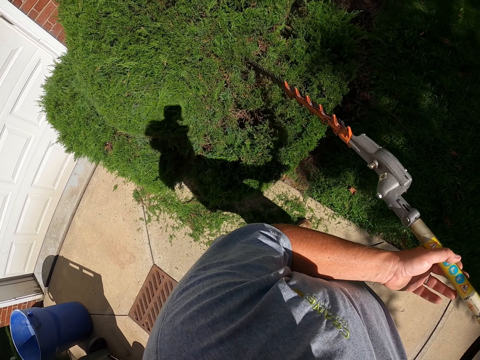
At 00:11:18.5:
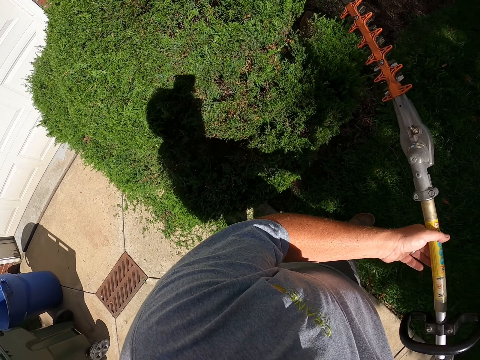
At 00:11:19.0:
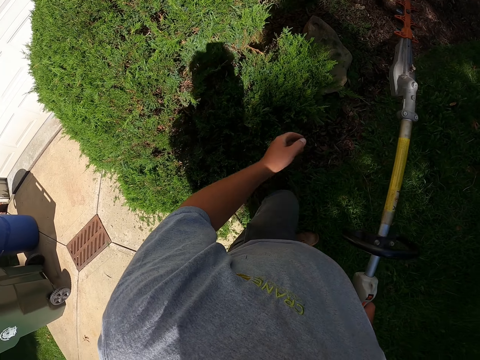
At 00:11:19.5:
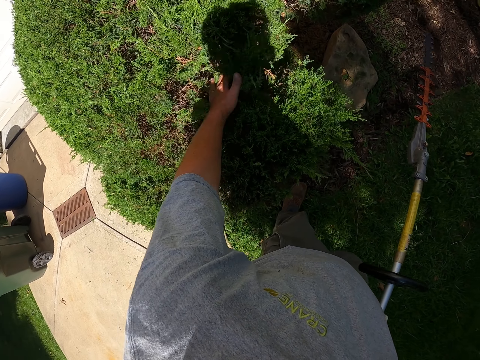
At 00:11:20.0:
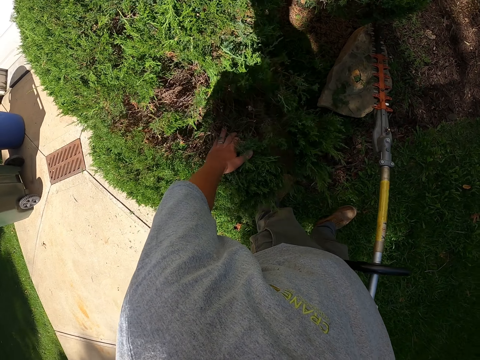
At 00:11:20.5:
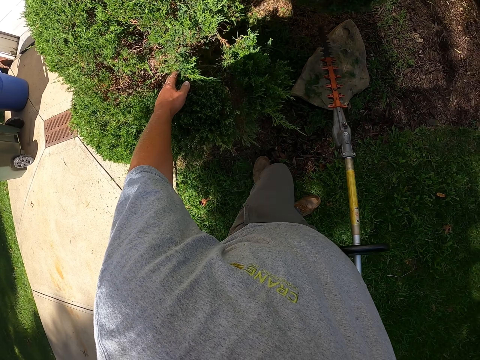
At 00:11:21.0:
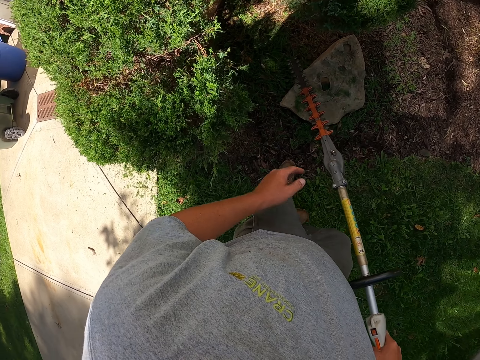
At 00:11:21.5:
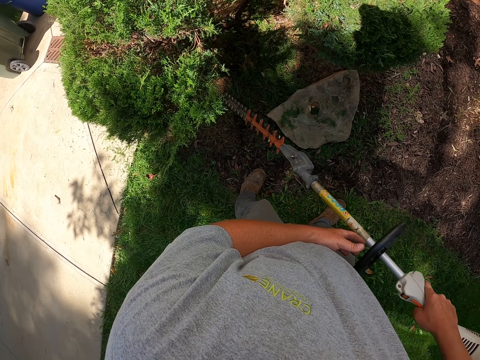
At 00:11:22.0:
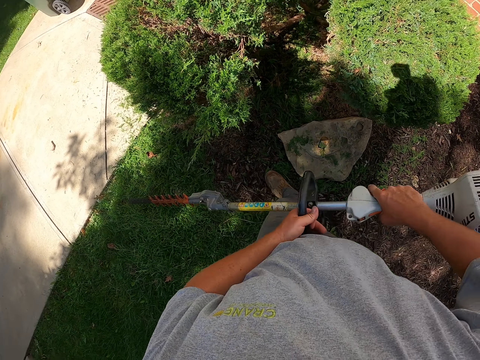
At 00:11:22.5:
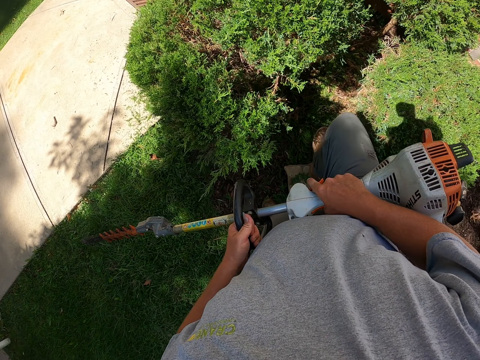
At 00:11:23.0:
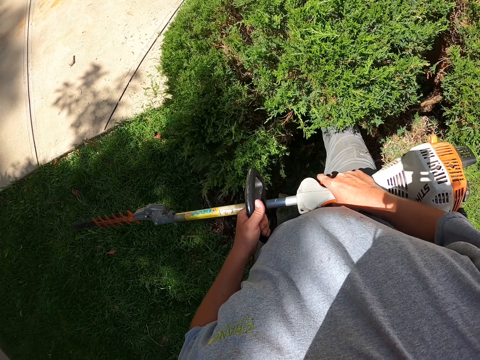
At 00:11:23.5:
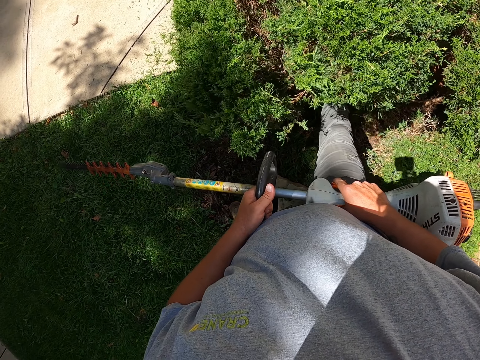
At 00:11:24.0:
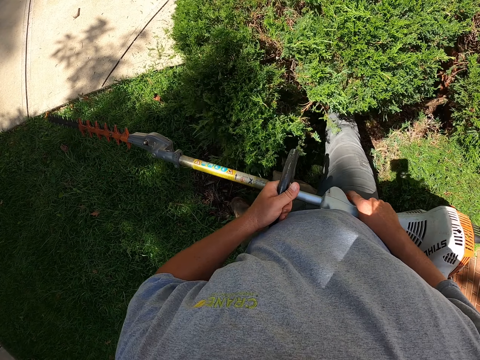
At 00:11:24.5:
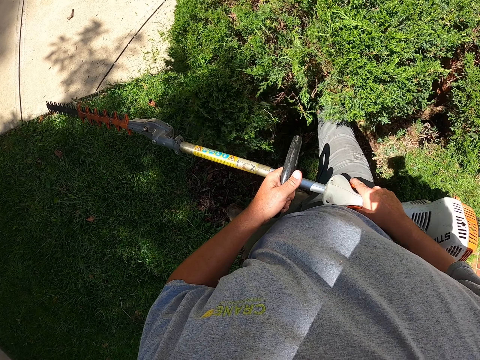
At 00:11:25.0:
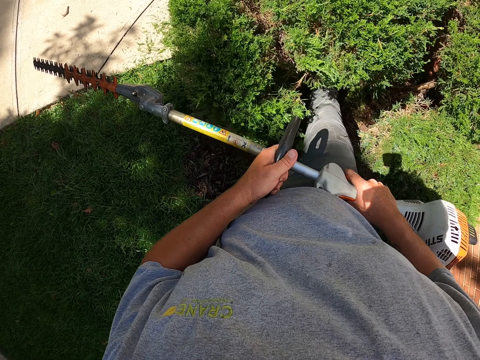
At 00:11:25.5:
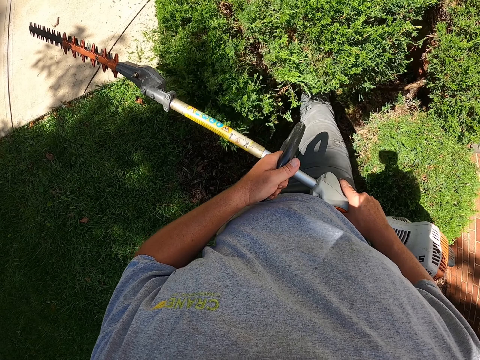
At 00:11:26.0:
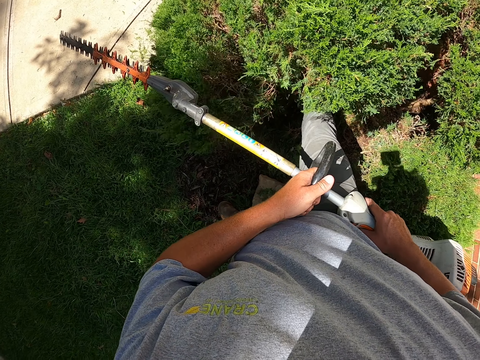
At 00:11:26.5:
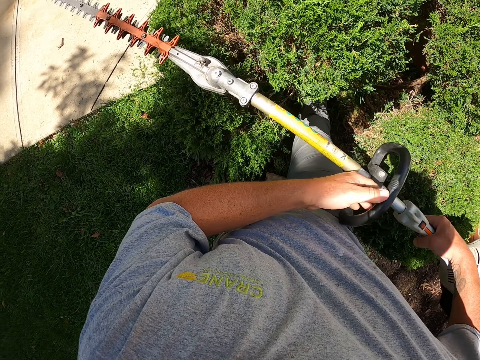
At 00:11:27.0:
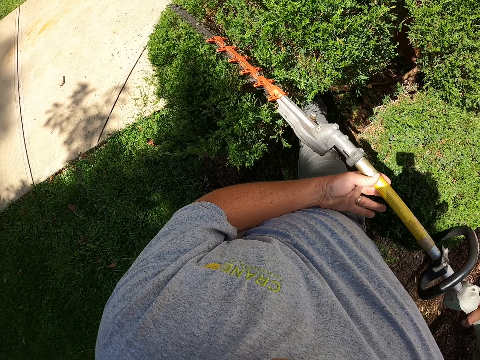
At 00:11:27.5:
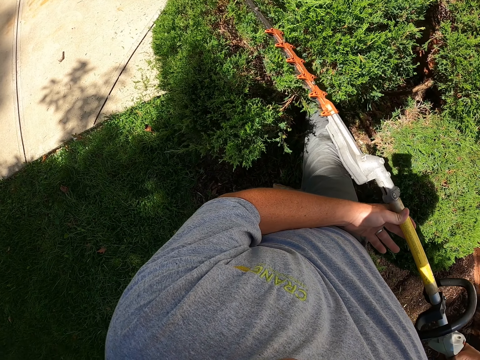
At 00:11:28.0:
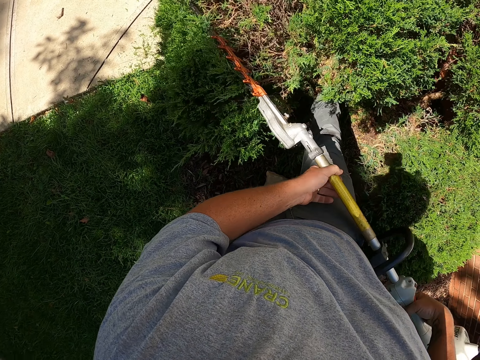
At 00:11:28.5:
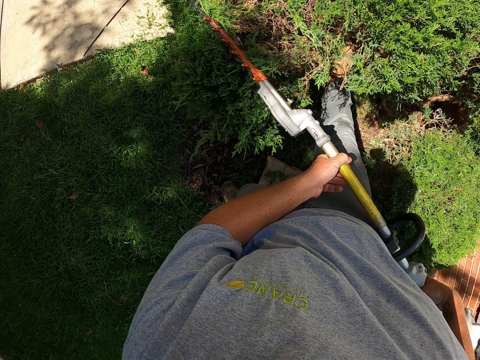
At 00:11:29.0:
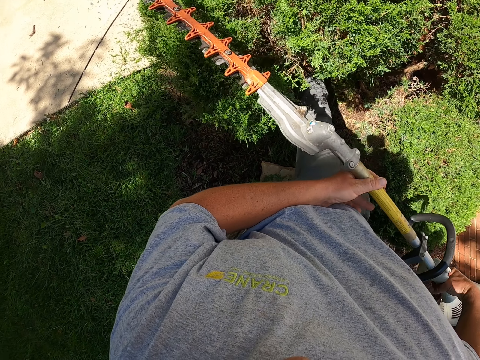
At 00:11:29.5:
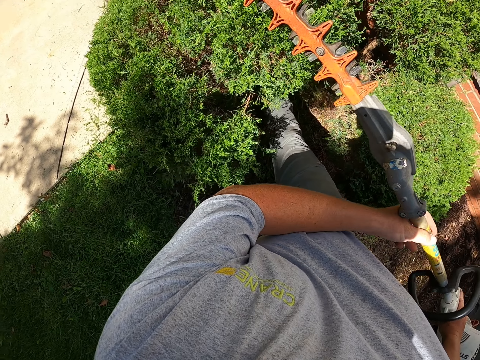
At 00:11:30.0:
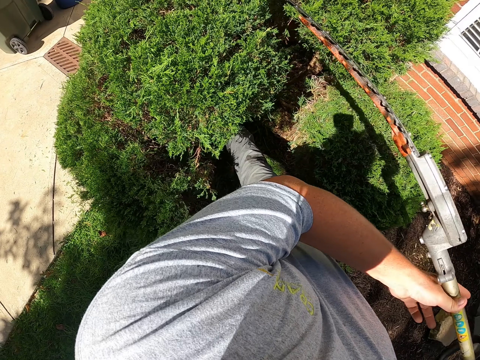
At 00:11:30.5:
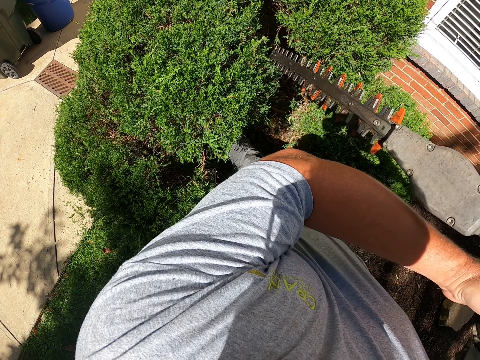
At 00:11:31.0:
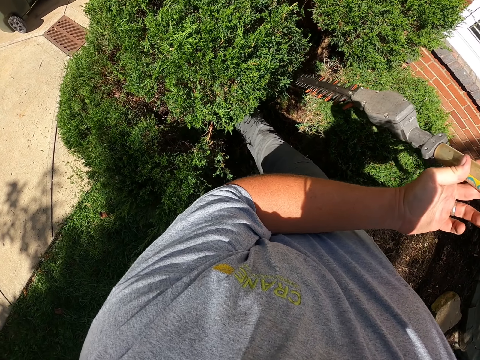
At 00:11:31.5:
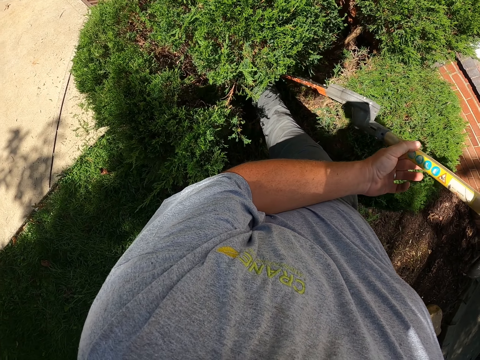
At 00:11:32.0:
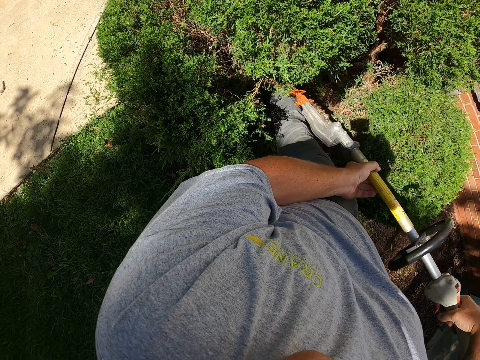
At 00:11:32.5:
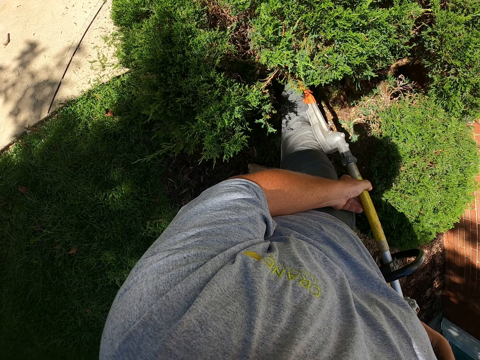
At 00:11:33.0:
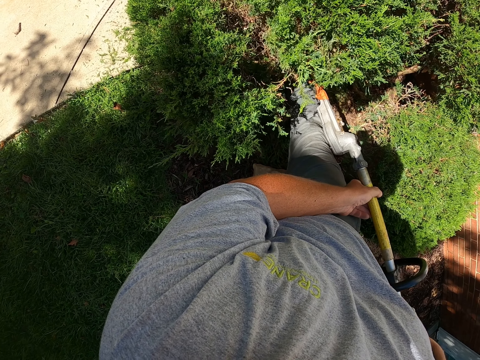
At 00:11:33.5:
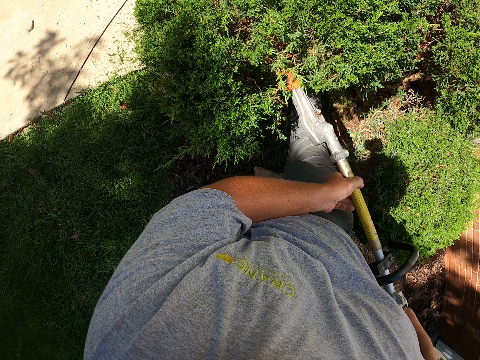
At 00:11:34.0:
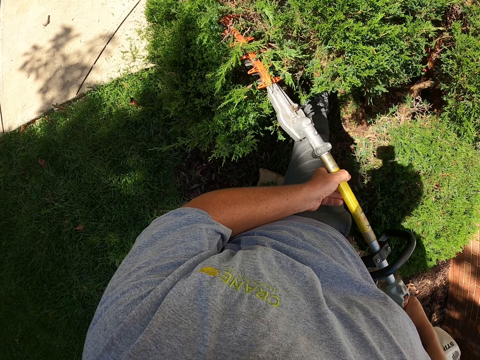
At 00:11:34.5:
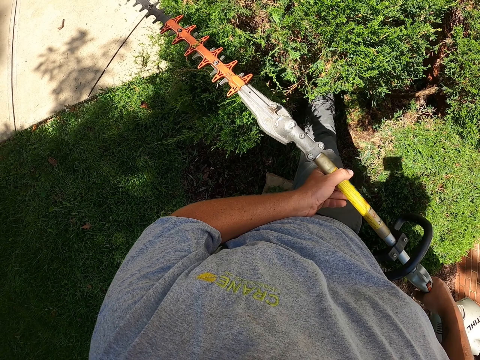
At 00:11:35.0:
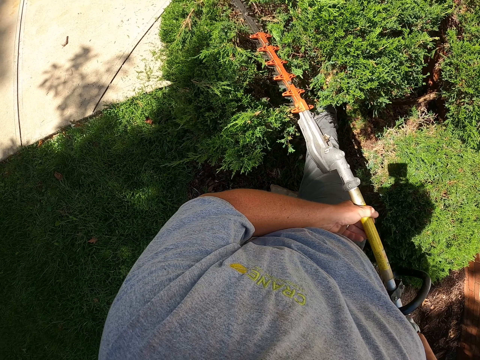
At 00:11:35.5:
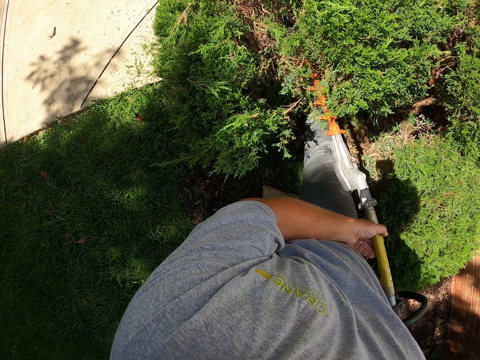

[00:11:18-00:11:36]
The camera wearer holds the hedge trimmer with one hand. They move the tree with the hand, walk near the plant, and hold the hedge trimmer with both hands. They shake the tree with the leg. They move the hand. They move the tree with the rake. They lower the rake. They trim the tree with the hedge trimmer.

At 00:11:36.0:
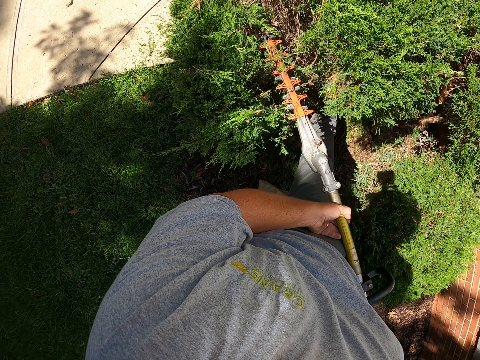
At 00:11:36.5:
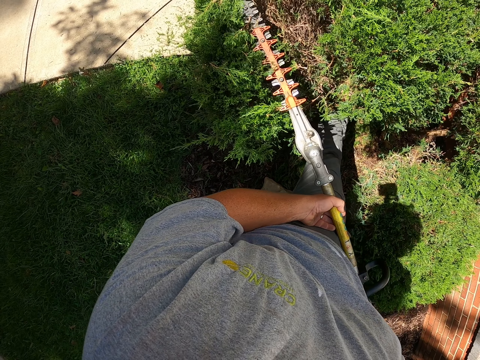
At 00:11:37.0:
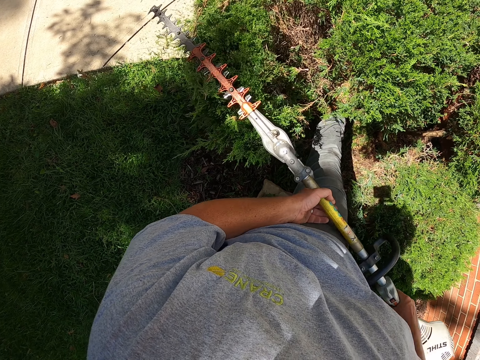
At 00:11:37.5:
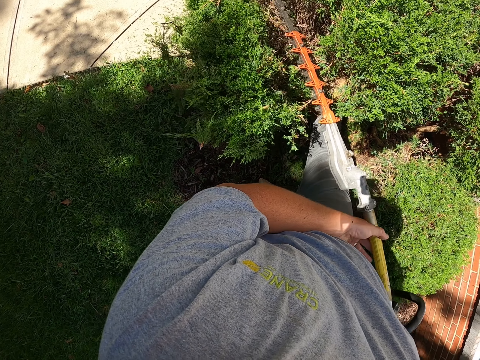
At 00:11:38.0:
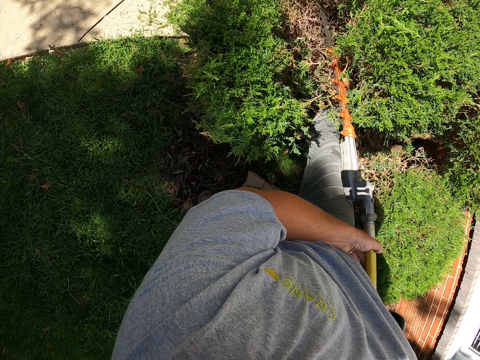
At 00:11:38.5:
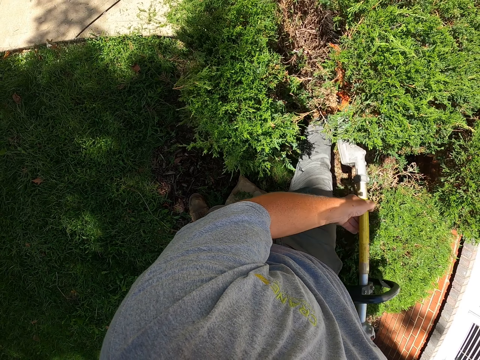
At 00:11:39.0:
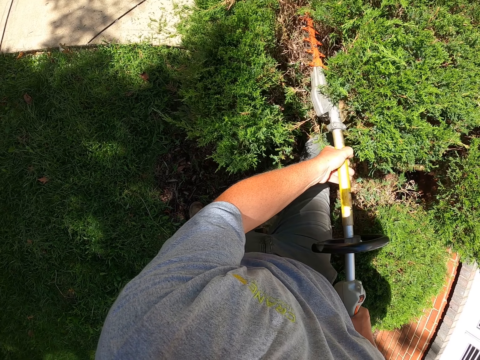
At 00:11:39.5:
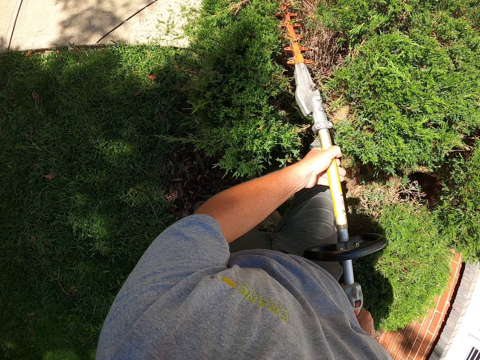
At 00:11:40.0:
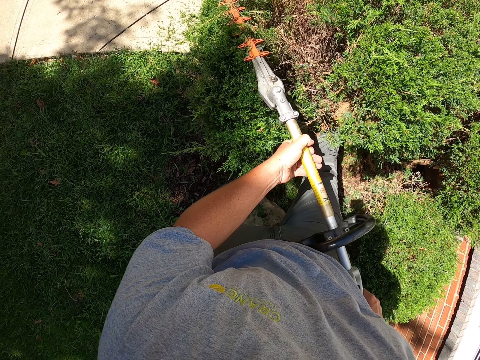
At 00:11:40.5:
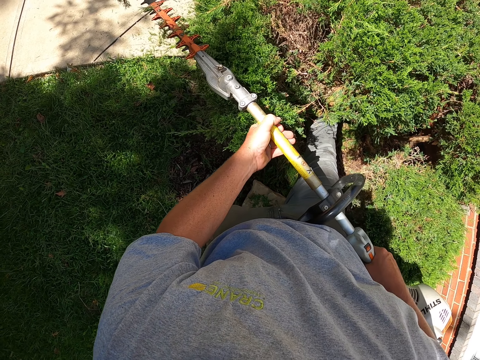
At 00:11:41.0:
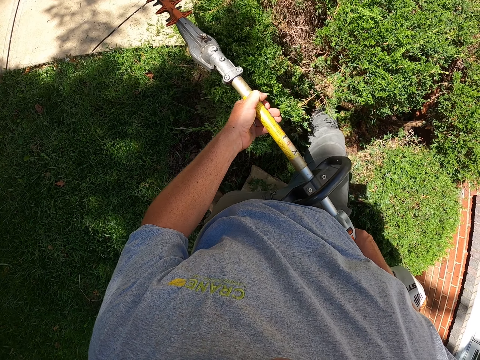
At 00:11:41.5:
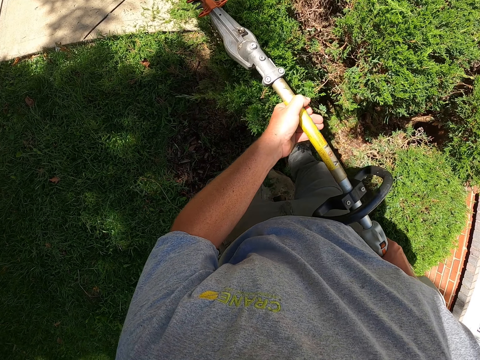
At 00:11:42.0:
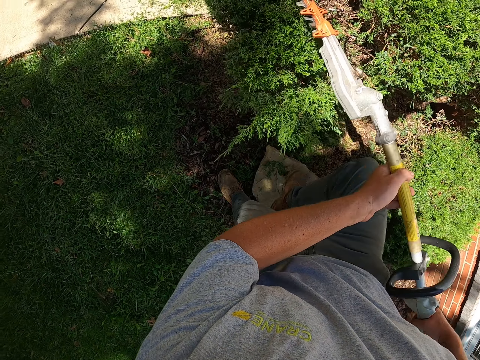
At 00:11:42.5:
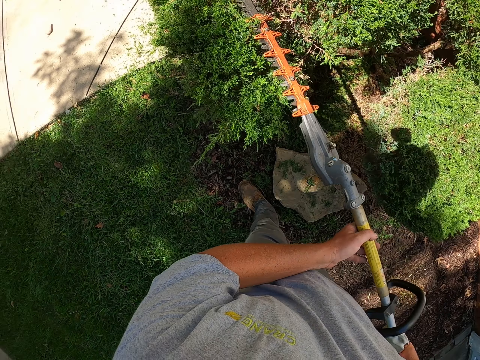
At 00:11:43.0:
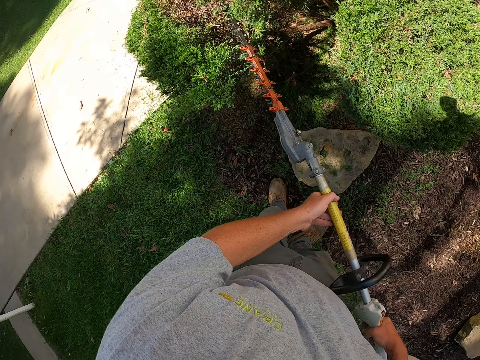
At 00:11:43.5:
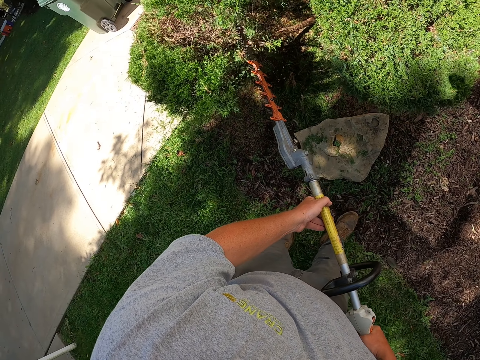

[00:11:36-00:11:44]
The camera wearer moves backwards. They trim the tree with the hedge trimmer.
